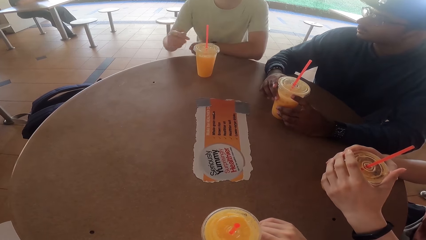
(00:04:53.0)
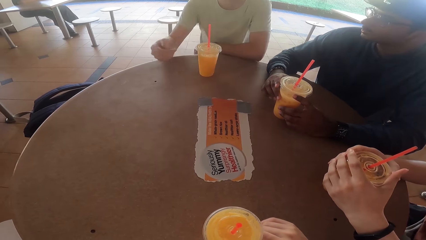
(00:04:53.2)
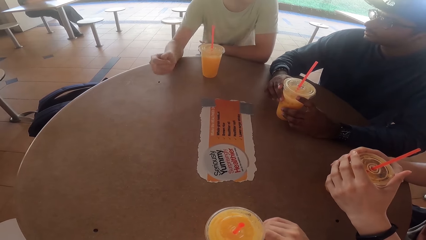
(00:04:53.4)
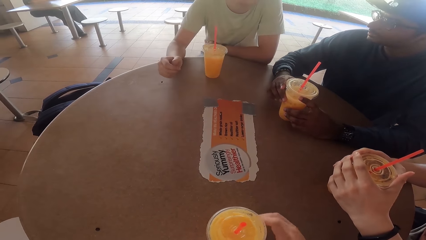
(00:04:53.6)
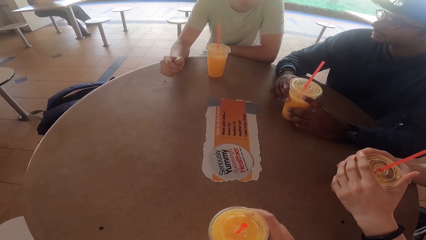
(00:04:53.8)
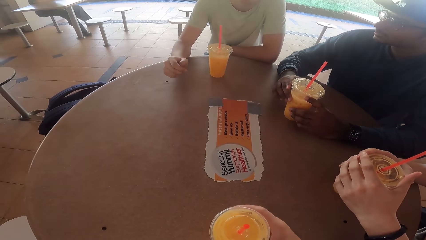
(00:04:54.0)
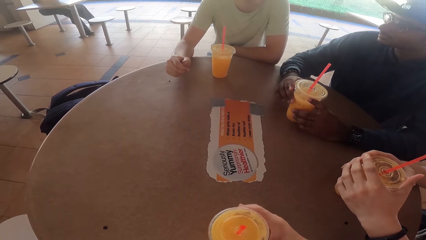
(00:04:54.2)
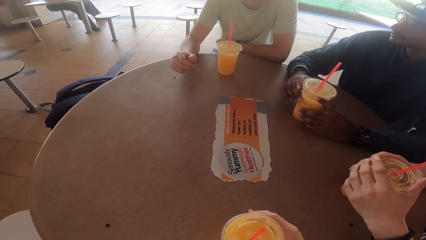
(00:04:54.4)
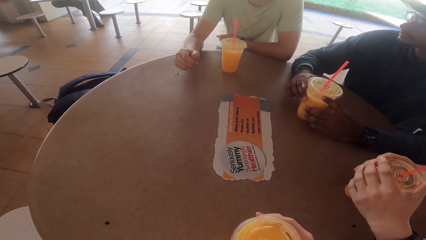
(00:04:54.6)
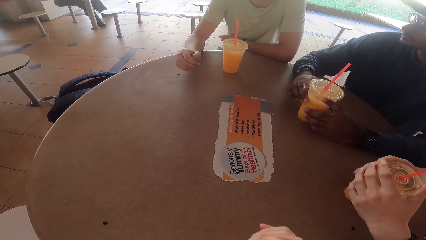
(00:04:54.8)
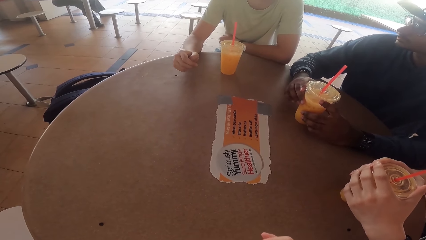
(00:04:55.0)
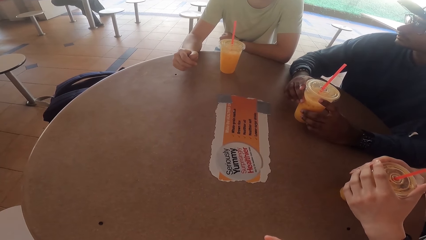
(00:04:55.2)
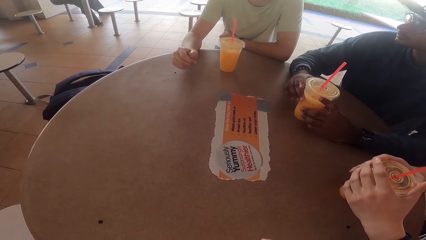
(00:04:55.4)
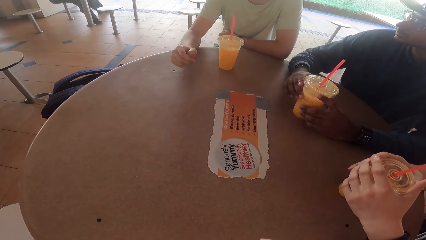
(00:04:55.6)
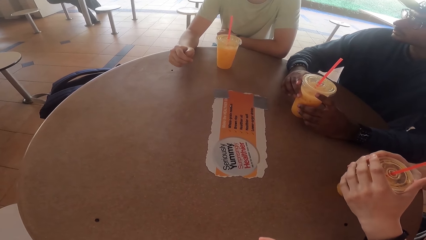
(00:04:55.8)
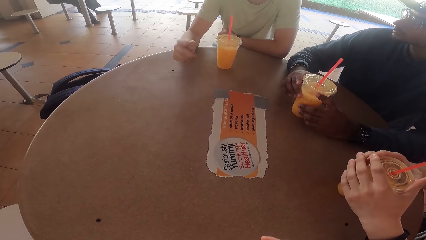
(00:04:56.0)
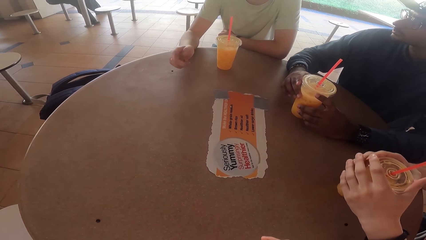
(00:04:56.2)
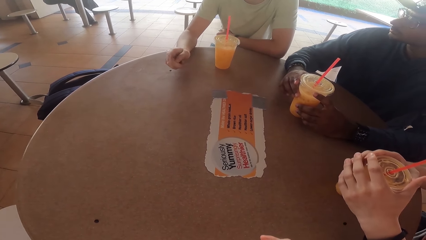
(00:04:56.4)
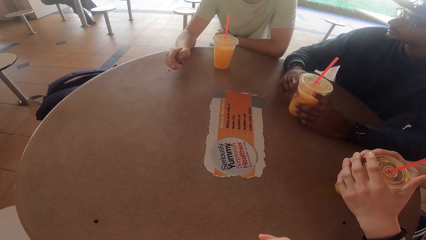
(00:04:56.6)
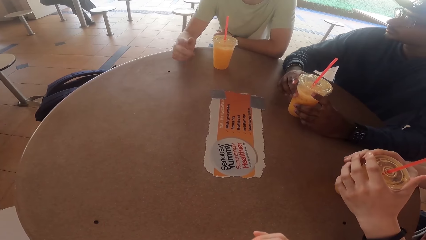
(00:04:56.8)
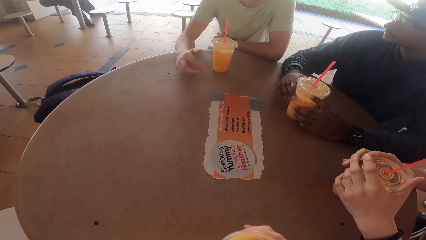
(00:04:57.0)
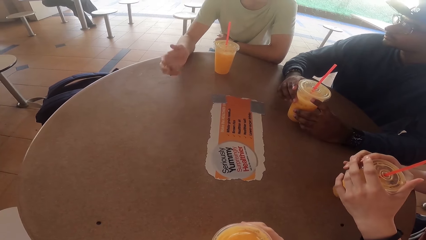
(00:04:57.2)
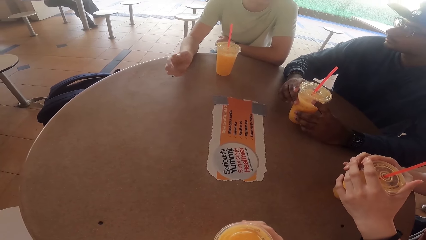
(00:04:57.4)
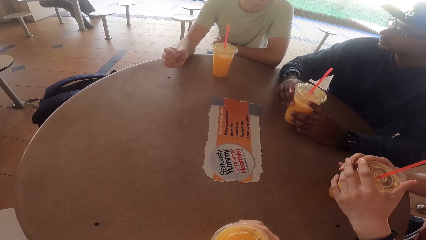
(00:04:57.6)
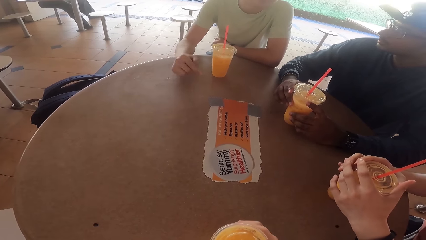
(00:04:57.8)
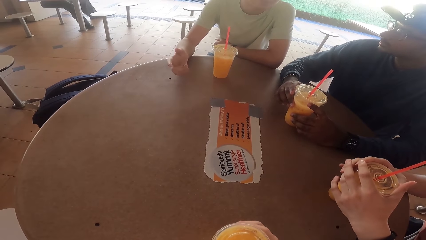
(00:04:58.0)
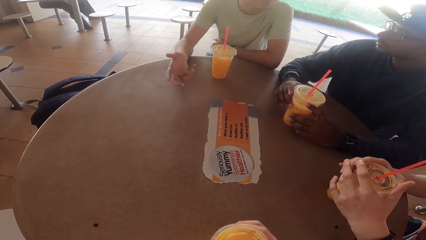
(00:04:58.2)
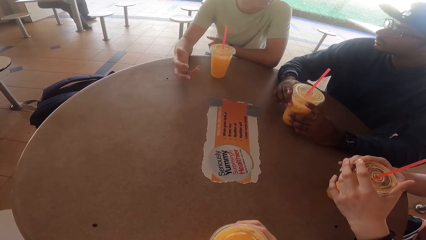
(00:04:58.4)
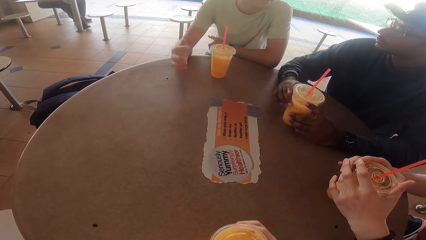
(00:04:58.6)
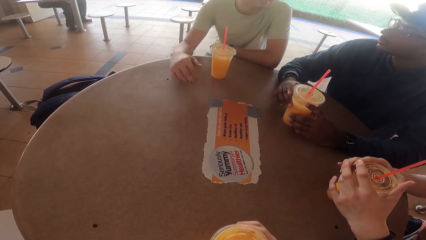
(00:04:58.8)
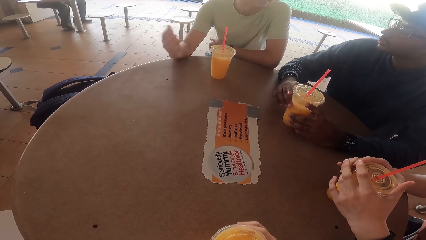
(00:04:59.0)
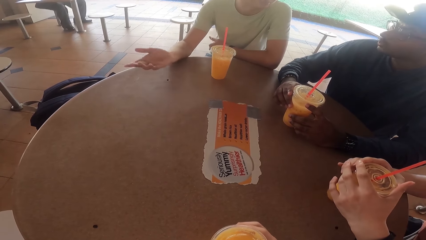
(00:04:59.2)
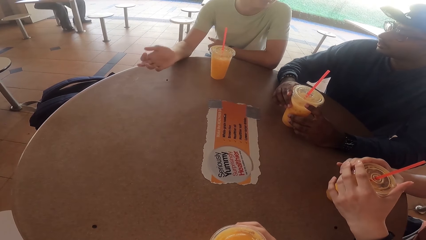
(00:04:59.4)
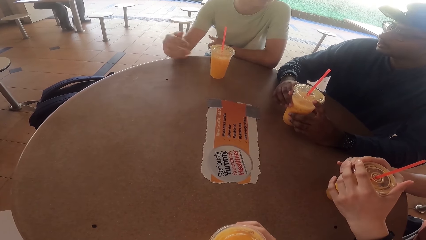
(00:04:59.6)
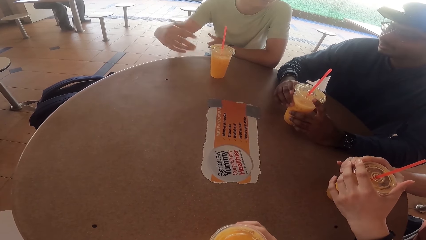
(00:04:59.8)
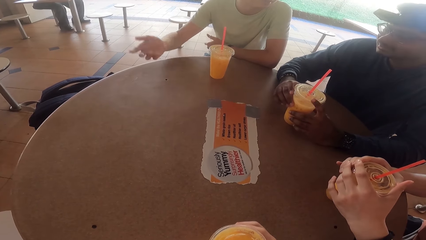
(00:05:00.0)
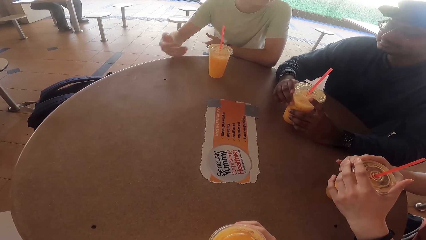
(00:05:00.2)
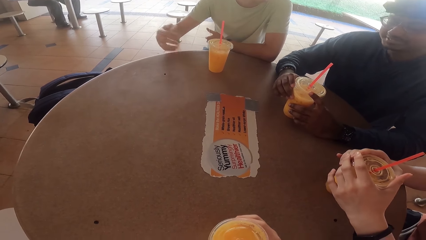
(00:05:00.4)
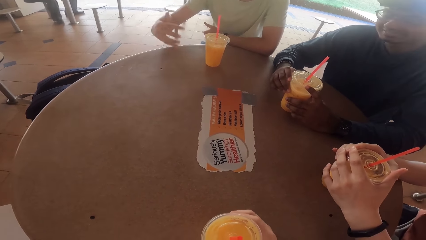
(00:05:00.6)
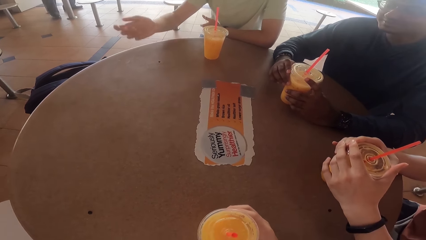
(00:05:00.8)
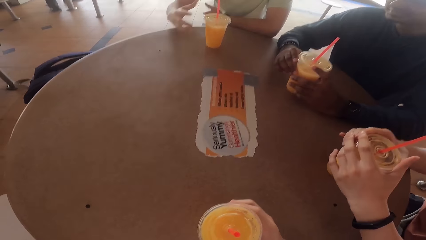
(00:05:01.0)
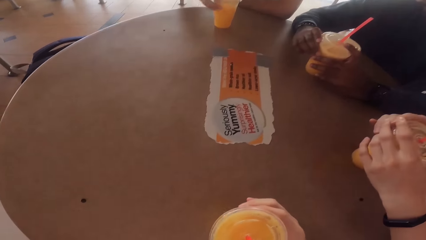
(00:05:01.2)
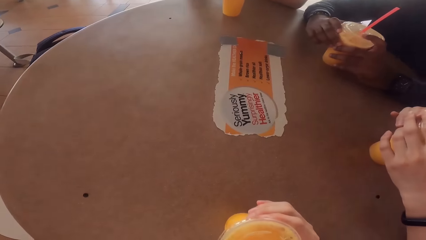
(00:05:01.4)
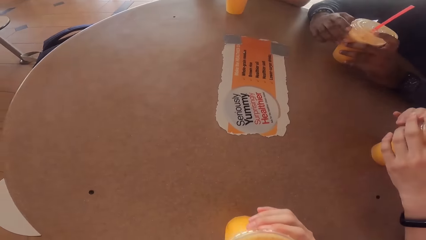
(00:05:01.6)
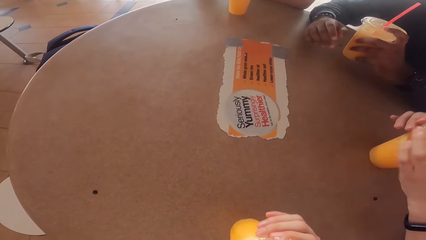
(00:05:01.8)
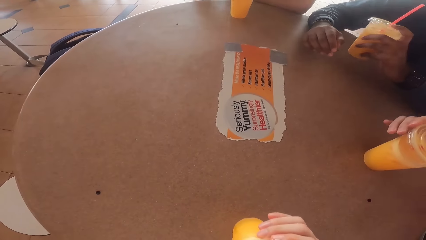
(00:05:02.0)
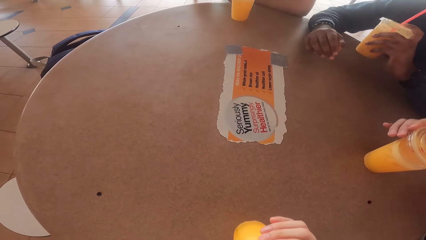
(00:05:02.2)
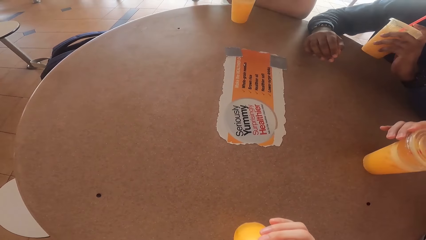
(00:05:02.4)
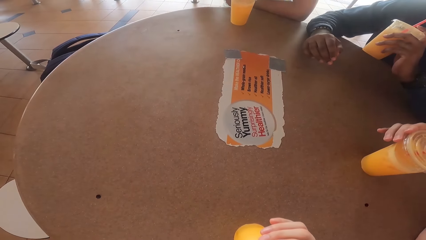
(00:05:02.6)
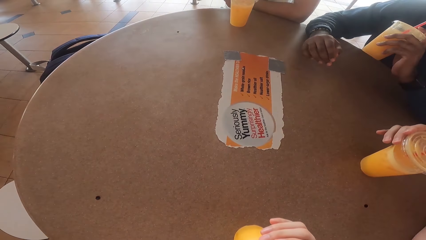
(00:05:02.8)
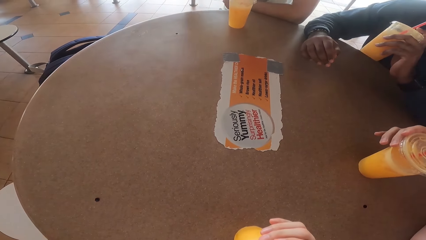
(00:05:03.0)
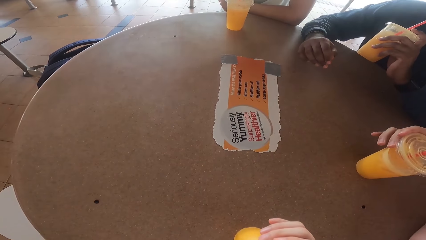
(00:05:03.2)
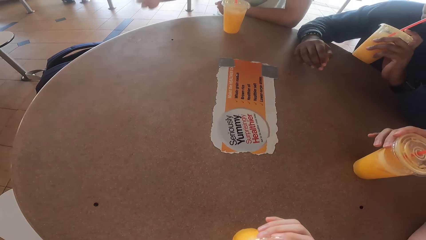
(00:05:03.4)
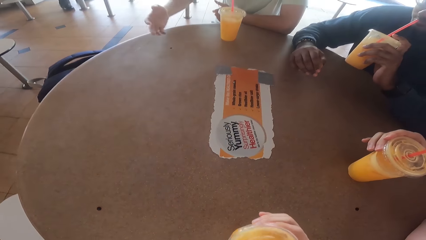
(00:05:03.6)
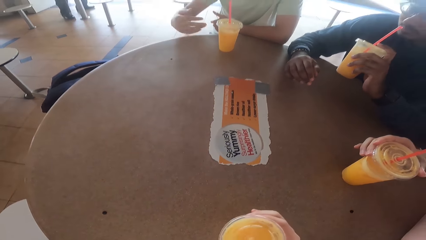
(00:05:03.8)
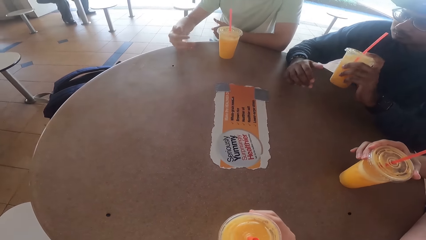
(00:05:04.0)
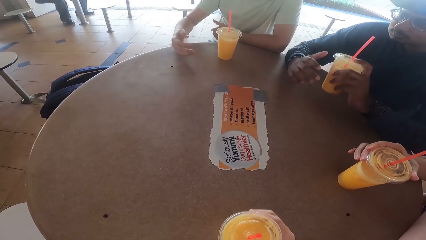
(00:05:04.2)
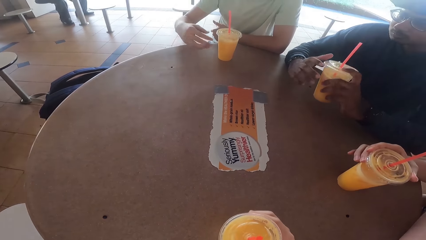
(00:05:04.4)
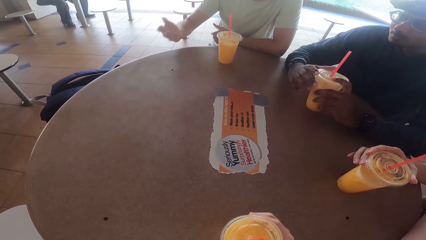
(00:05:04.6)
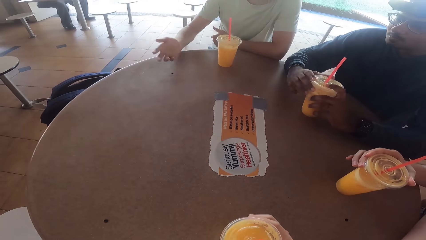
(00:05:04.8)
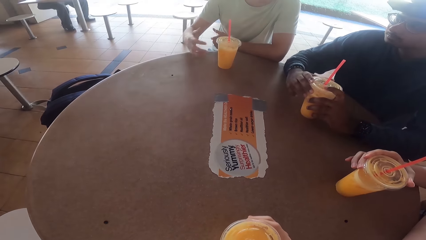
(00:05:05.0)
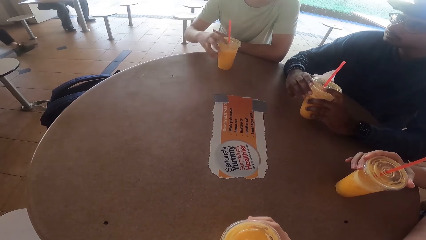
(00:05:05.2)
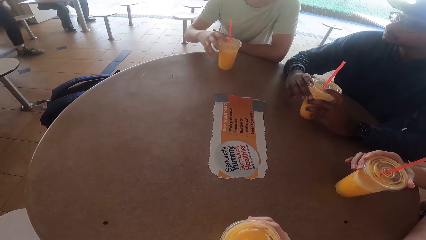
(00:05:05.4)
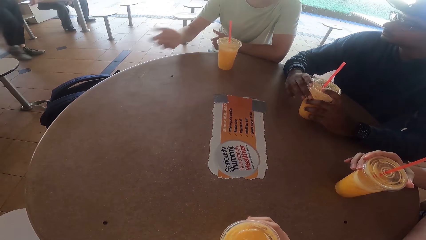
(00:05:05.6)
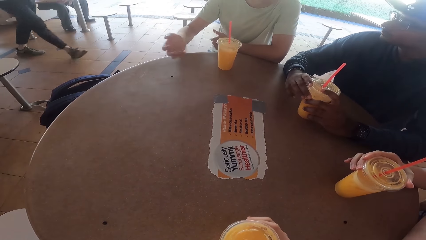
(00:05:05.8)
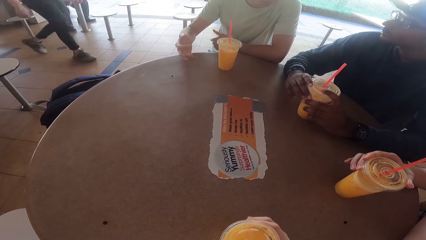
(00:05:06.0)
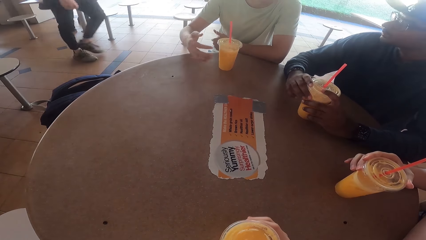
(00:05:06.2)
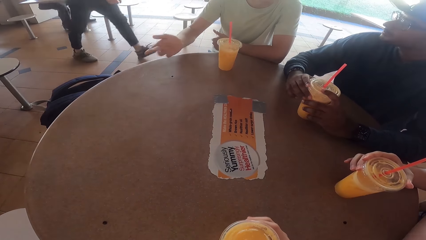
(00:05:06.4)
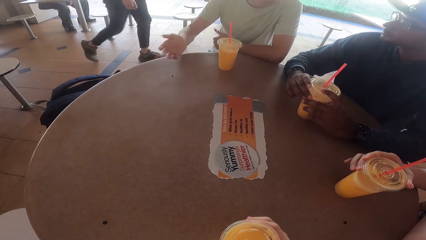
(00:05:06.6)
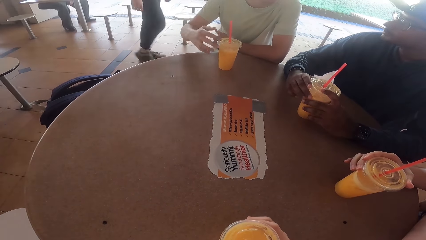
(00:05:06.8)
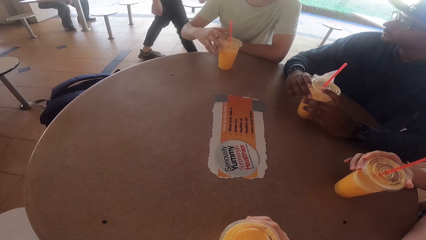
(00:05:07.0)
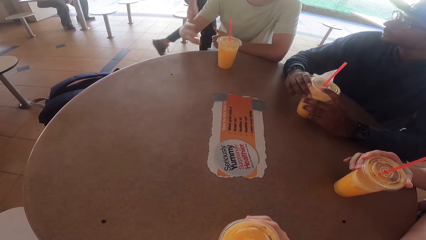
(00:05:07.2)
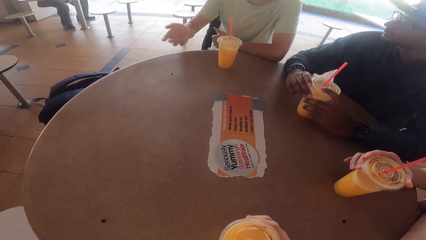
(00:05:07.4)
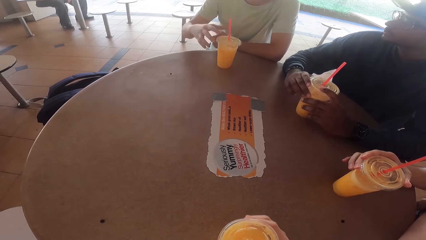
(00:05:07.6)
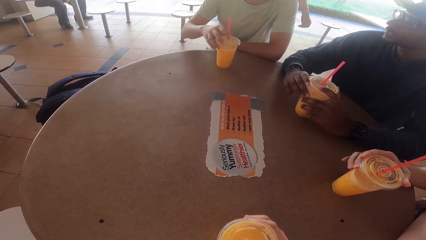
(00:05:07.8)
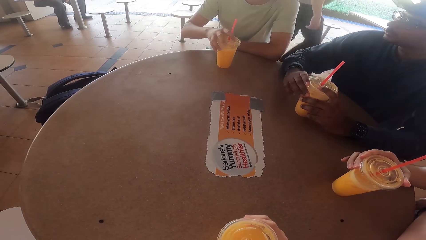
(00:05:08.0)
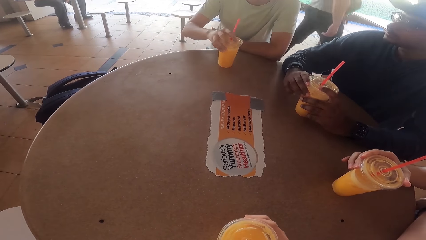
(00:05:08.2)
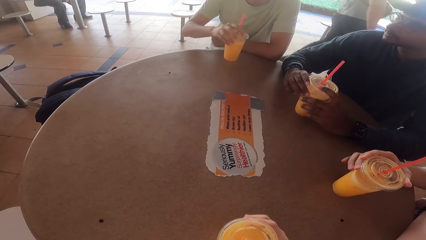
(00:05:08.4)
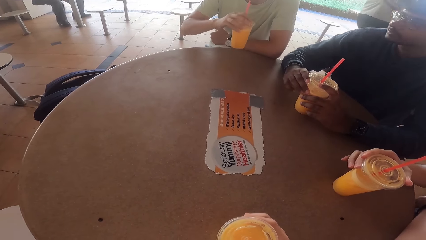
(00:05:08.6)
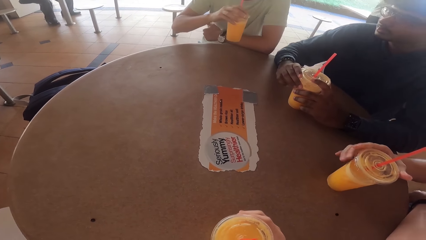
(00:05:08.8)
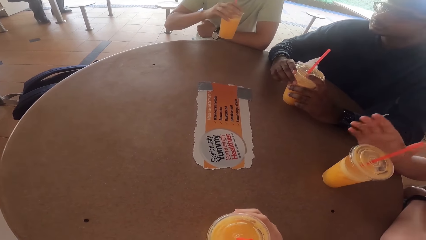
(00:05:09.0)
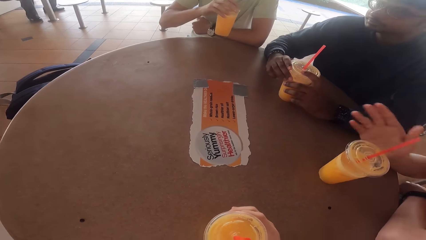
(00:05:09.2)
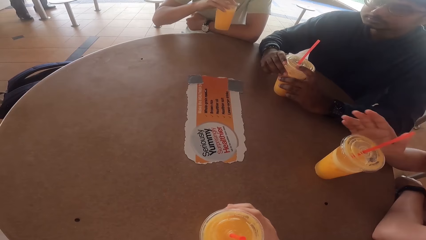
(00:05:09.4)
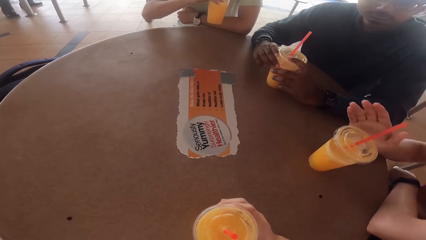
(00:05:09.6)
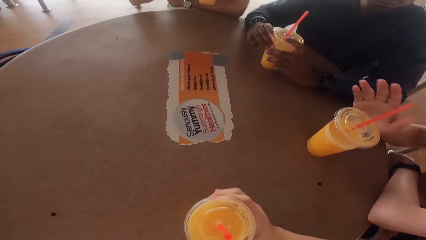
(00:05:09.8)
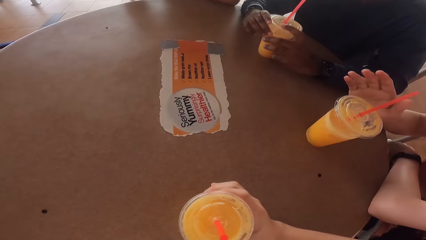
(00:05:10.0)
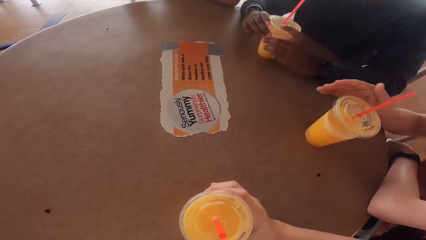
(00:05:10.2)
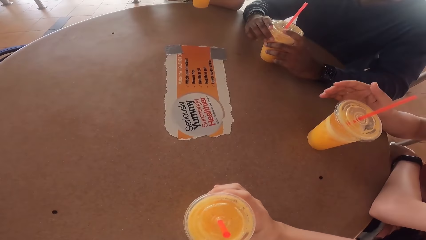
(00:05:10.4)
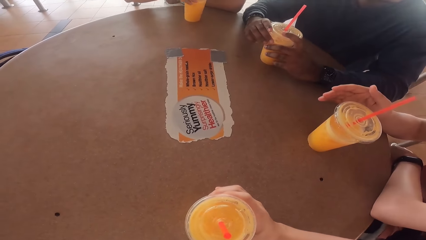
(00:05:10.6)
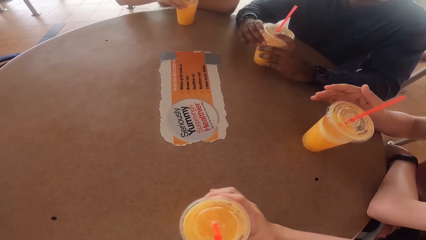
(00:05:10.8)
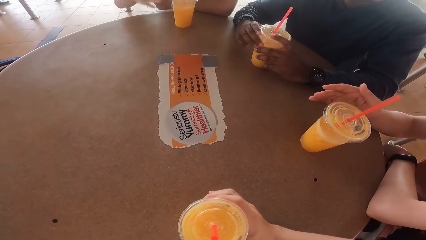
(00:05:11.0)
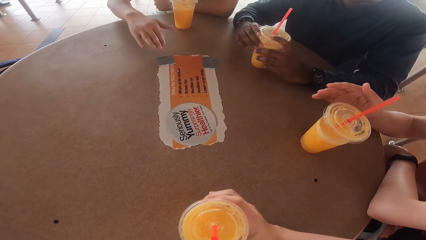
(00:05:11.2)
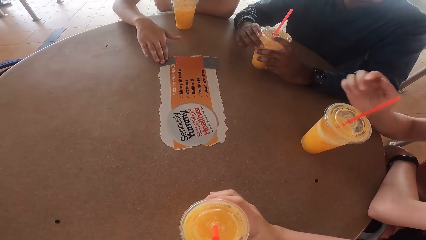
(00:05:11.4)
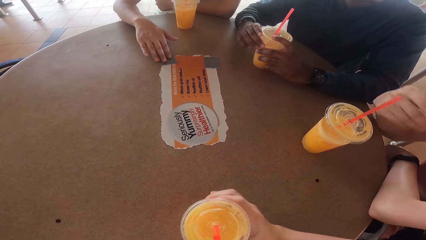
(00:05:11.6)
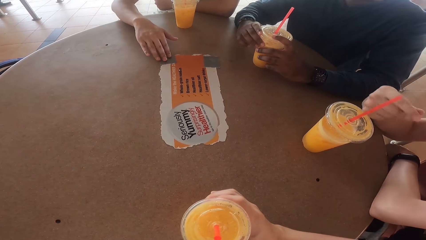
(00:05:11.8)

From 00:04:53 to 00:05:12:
The camera wearer picks the juice from the table. They drink the juice. A person picks the juice from the table. The person drinks the juice from his cup. The person puts the juice on the table. Another person picks the juice from the table. The other person drinks the juice from his cup. A third person talks to the first two people and the camera wearer.
